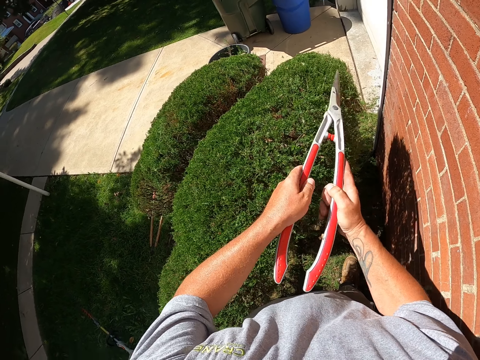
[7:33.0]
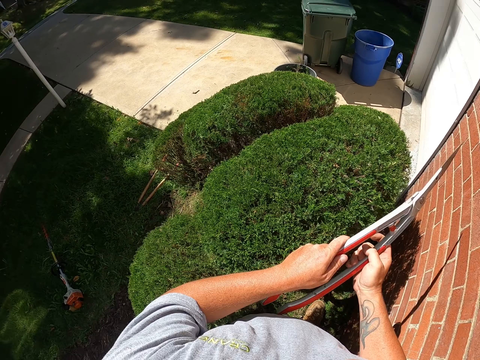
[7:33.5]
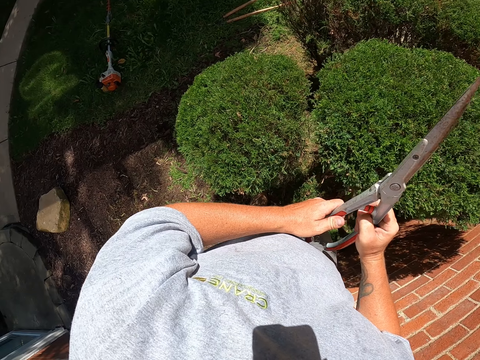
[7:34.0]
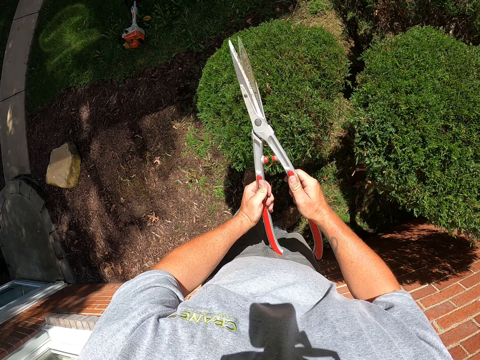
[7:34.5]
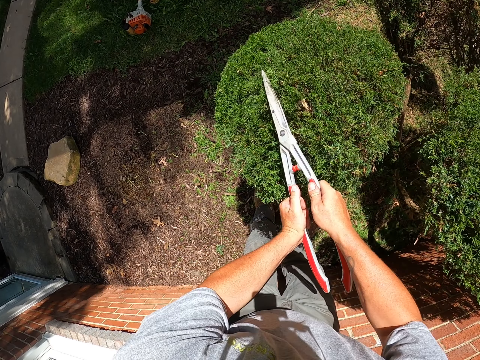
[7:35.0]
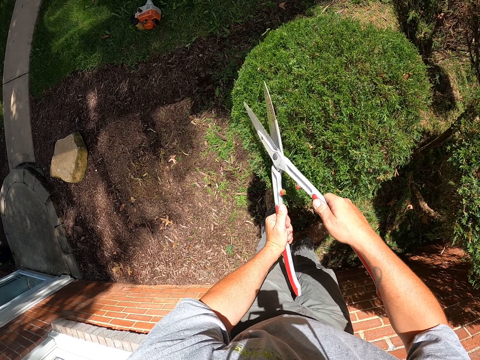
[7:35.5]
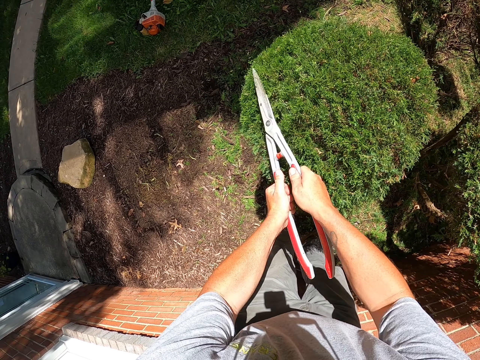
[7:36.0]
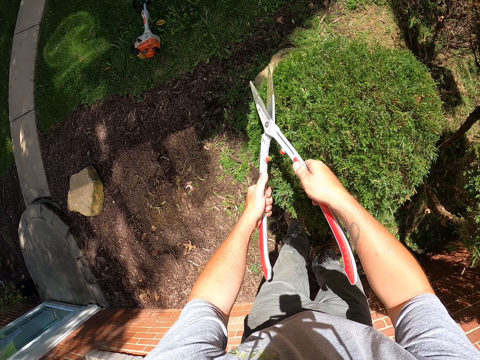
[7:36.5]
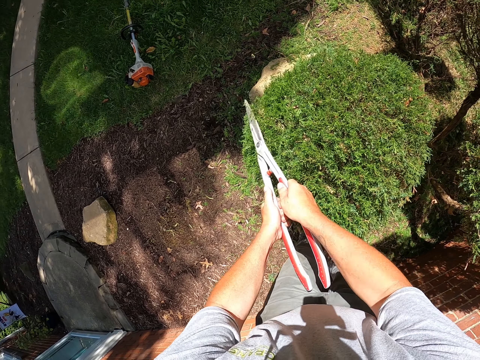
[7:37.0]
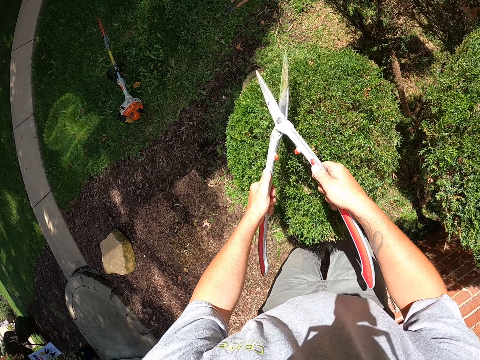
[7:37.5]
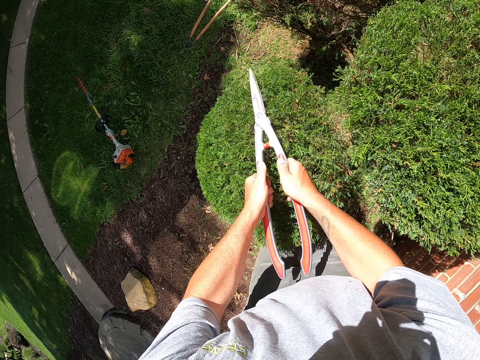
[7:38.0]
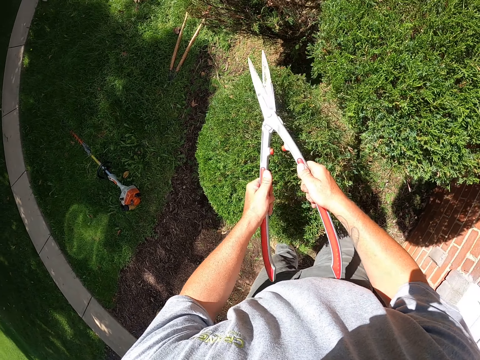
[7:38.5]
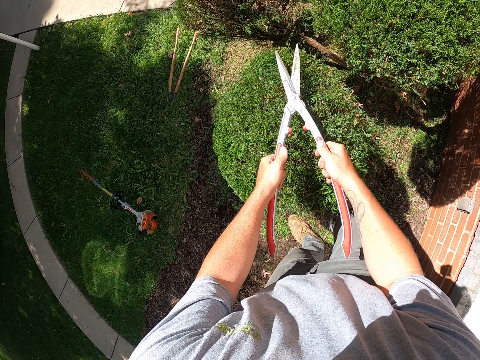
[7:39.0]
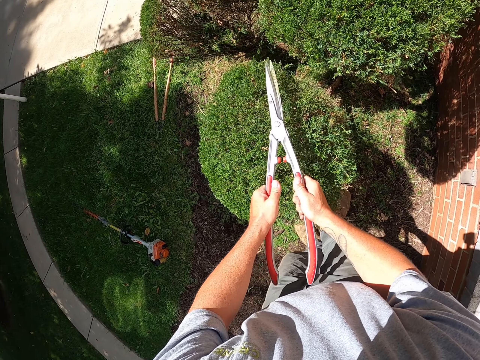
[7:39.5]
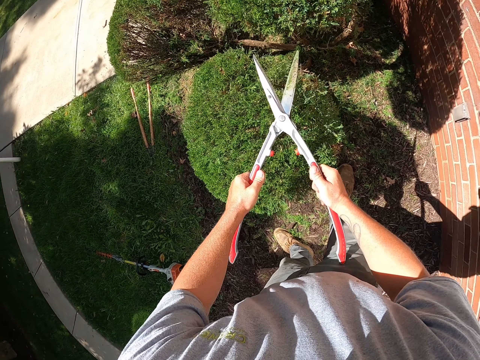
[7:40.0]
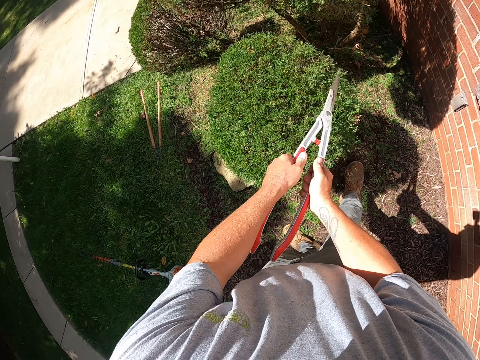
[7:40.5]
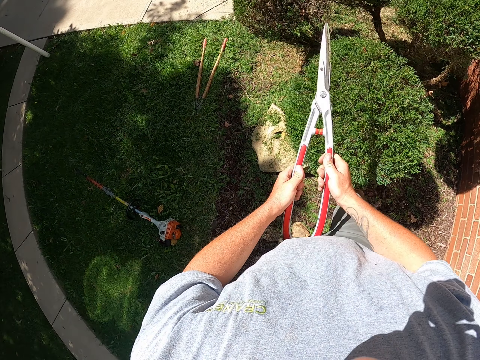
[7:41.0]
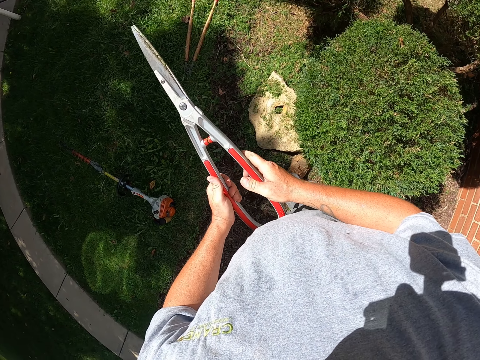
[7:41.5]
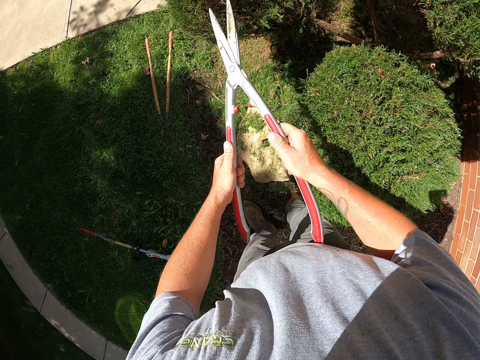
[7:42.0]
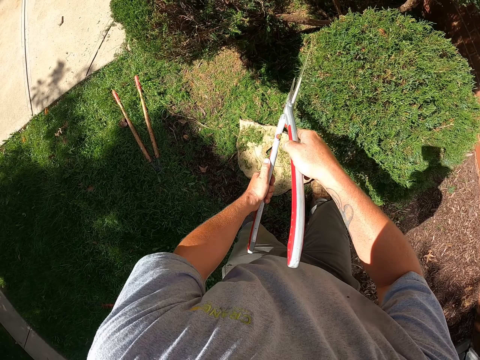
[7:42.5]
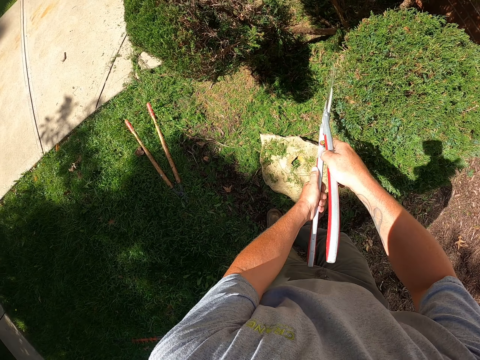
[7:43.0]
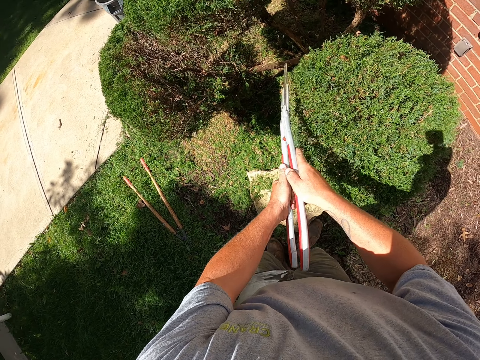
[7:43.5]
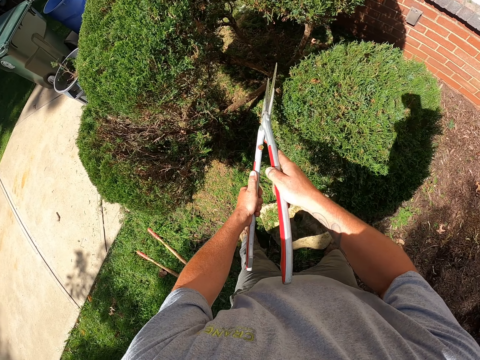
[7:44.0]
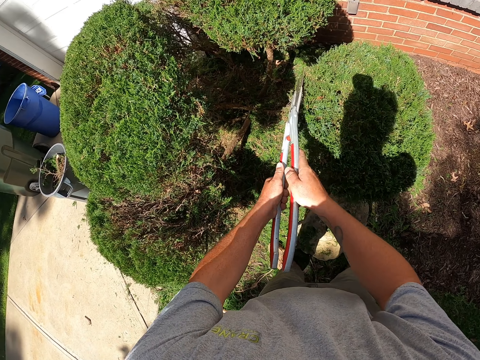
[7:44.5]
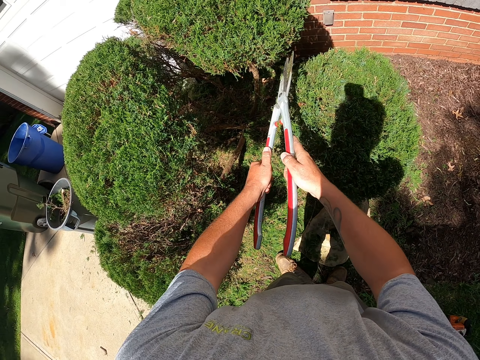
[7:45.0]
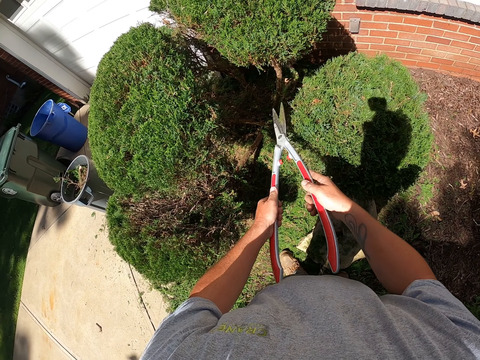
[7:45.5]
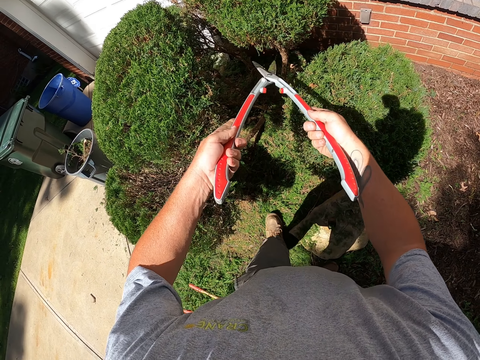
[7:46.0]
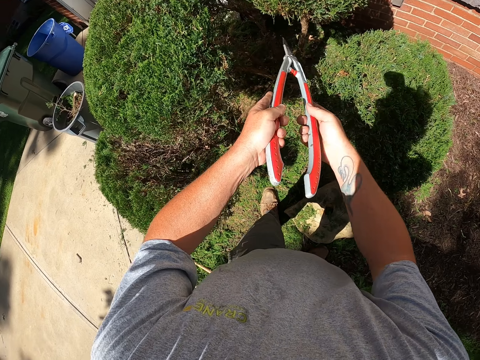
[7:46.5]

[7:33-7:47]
The camera wearer holds the shrub clippers. They trim the shrub with the shrub clippers. They hold the shrub clippers. They move around the shrubs. They trim the shrub with the shrub clippers.

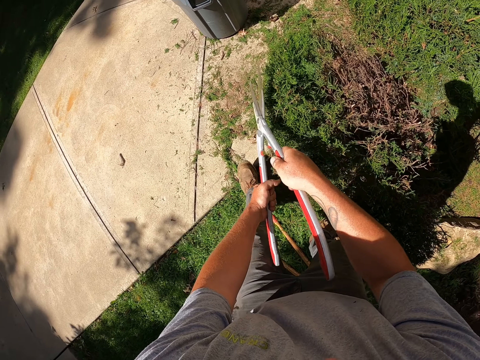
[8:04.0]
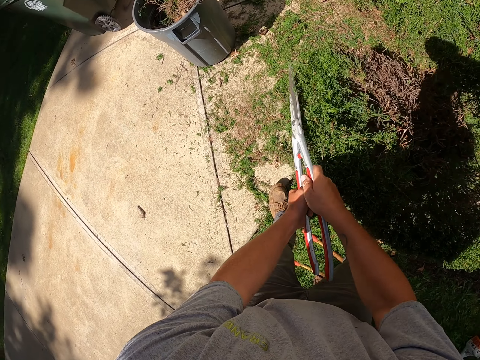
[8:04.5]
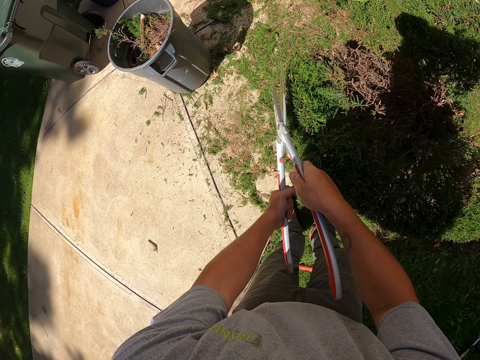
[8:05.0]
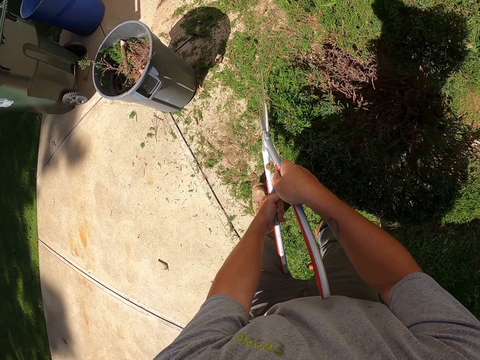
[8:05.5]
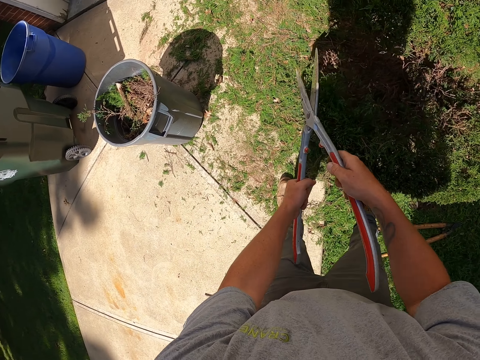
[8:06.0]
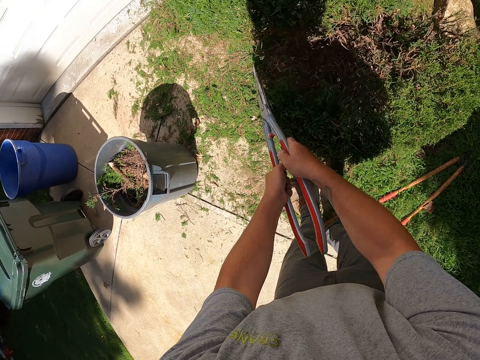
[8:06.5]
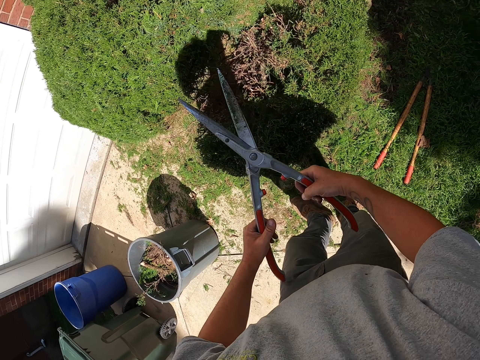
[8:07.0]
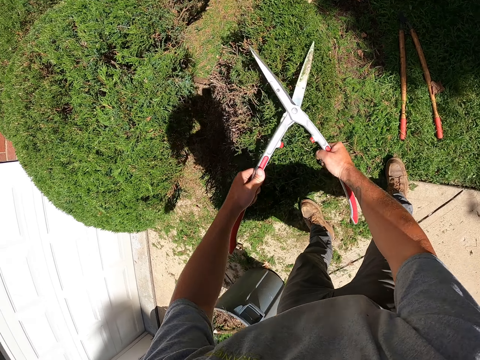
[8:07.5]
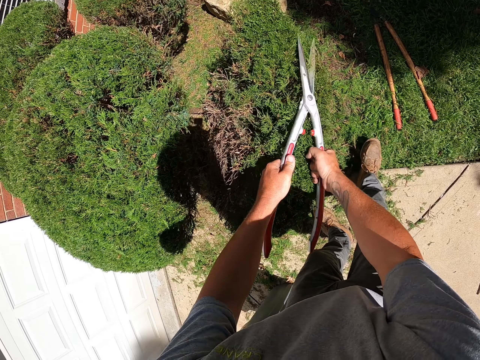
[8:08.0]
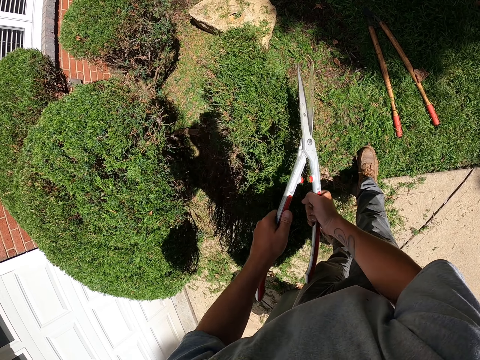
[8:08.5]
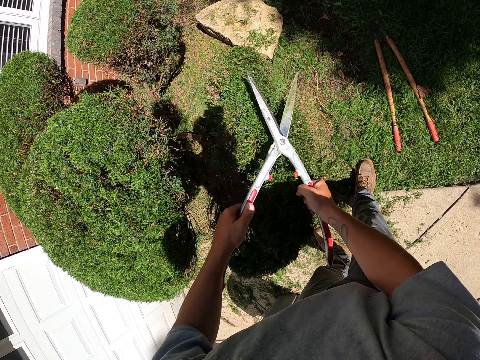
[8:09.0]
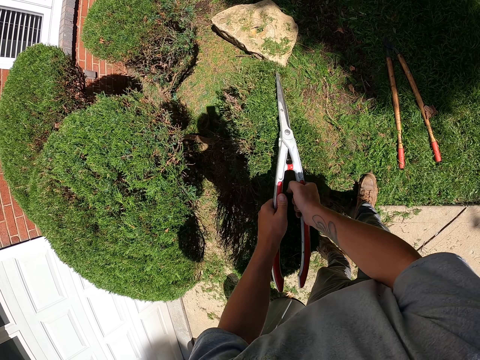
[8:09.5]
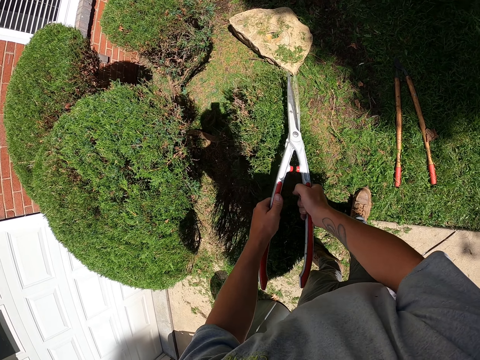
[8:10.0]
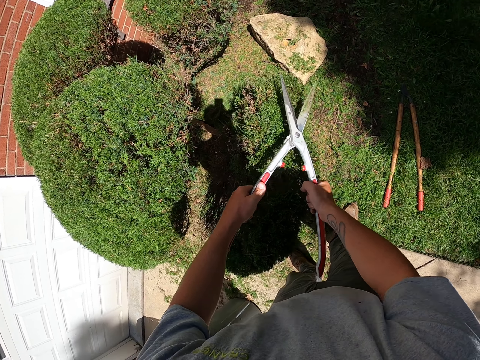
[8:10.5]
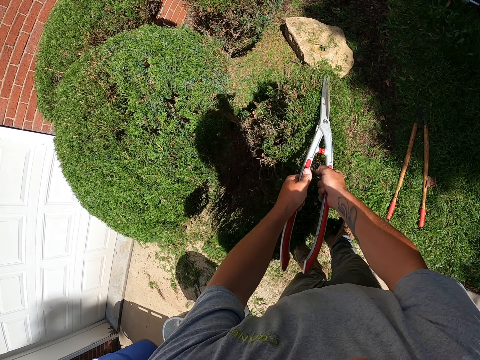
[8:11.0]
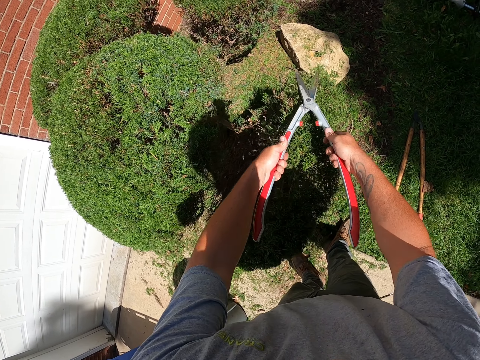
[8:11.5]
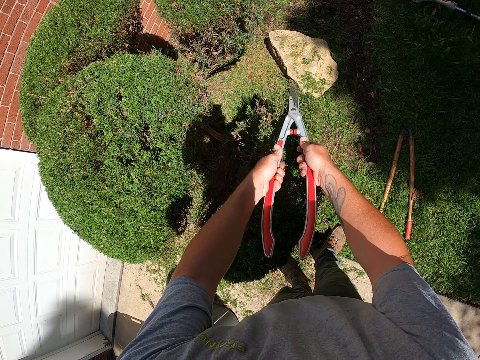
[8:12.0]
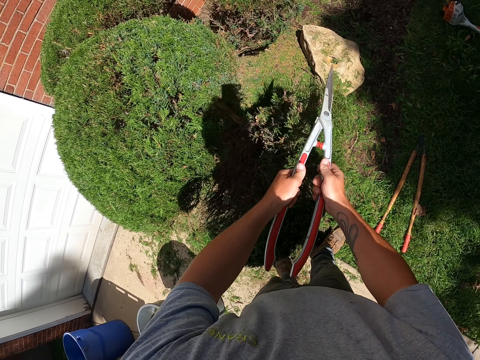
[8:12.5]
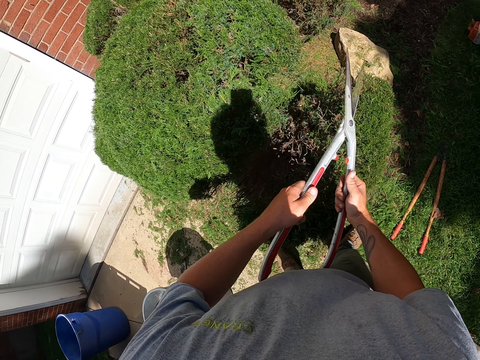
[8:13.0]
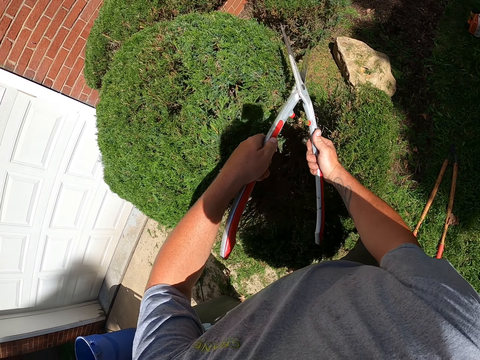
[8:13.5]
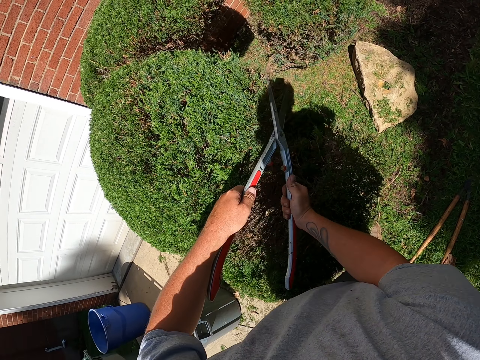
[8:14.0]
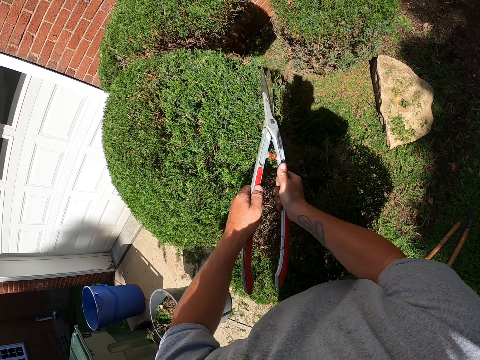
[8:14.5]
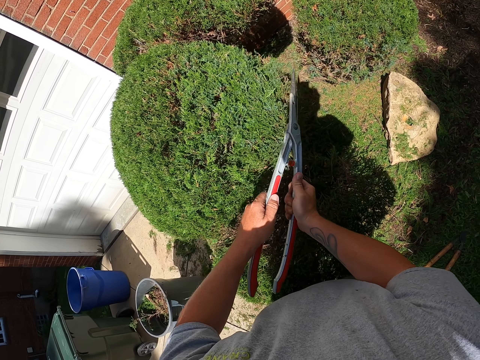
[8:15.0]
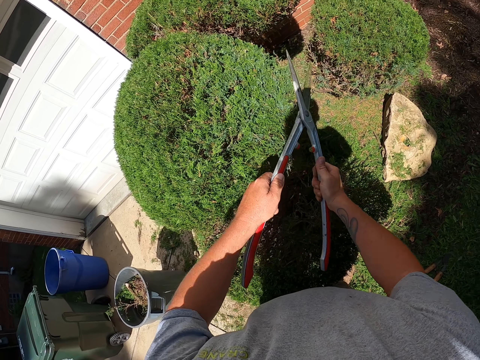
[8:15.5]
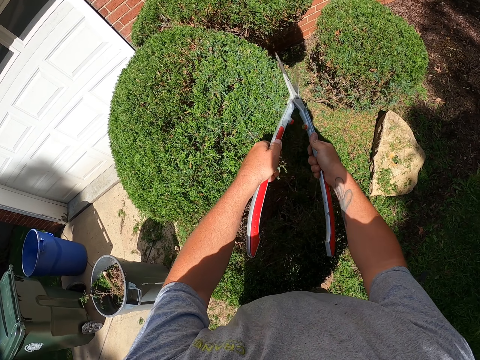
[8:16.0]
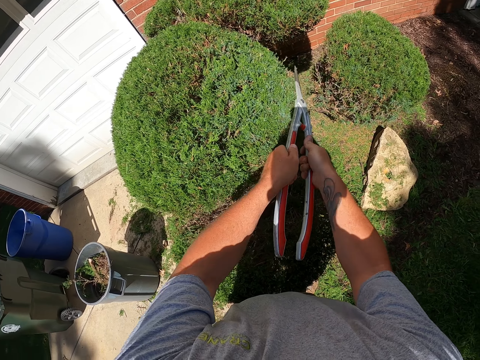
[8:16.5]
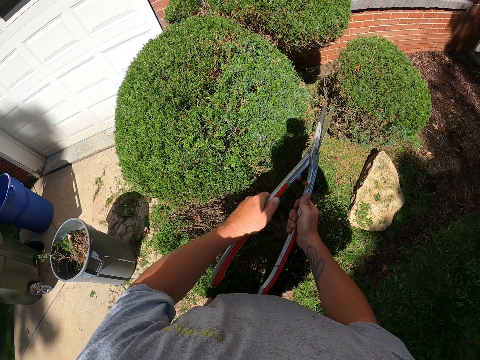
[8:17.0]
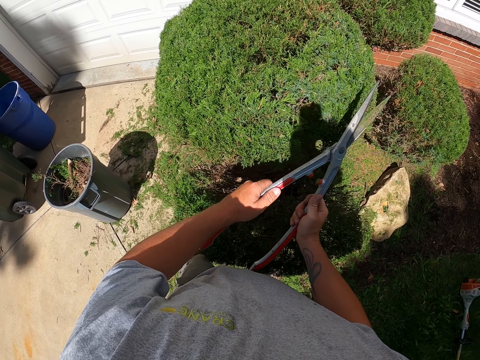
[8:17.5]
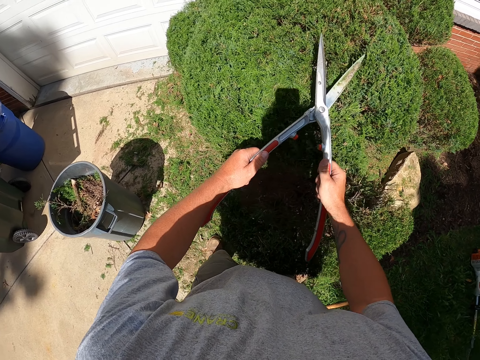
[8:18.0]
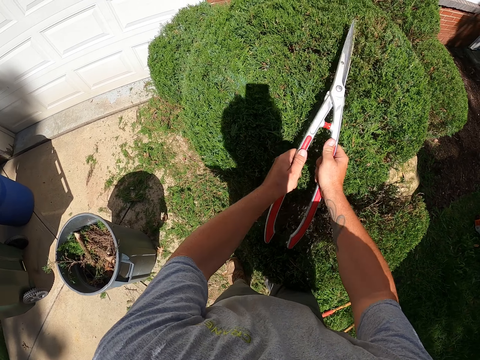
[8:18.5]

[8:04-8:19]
The camera wearer trims the shrub with the shrub clippers. They walk around. They trim the shrub with the shrub clippers.
